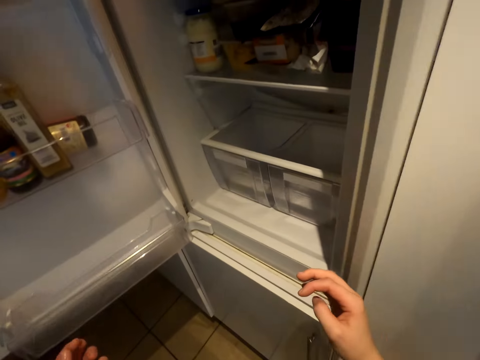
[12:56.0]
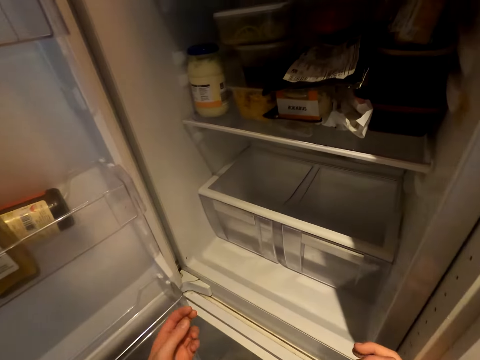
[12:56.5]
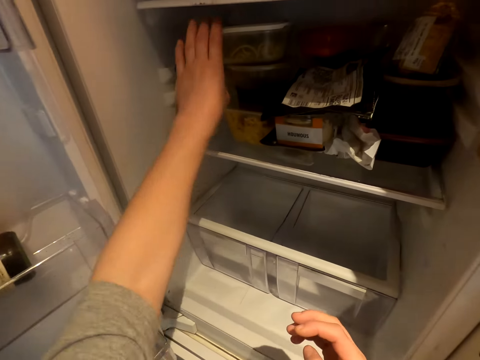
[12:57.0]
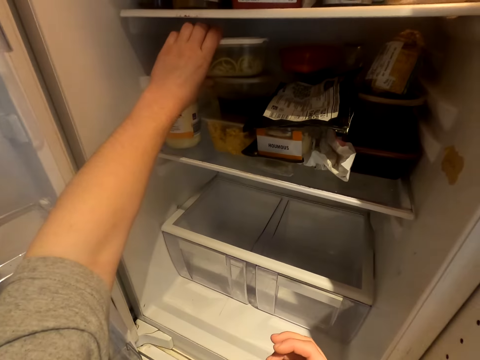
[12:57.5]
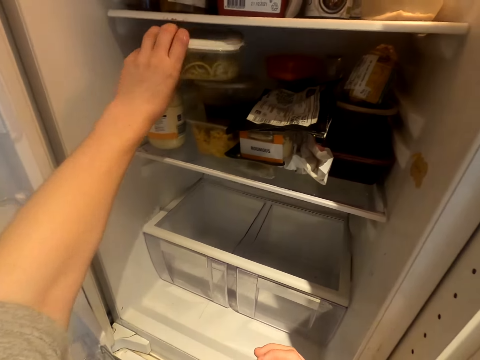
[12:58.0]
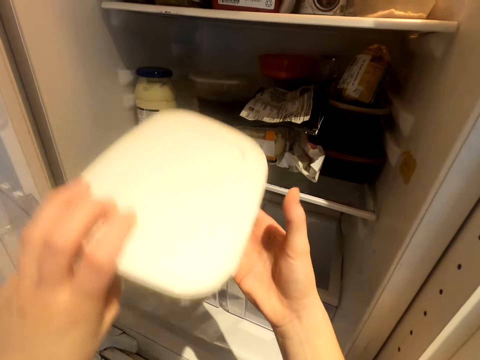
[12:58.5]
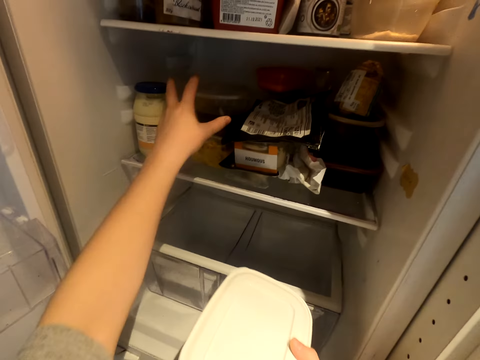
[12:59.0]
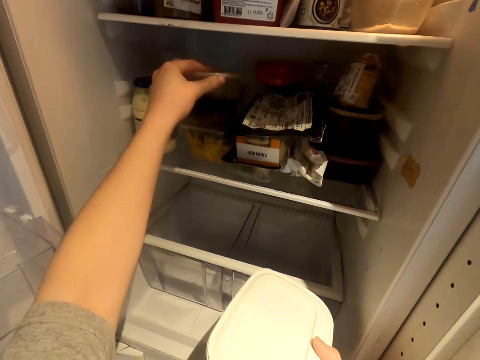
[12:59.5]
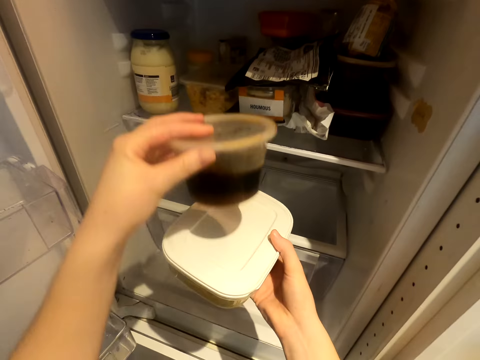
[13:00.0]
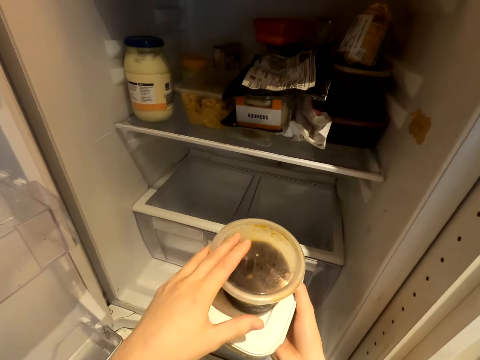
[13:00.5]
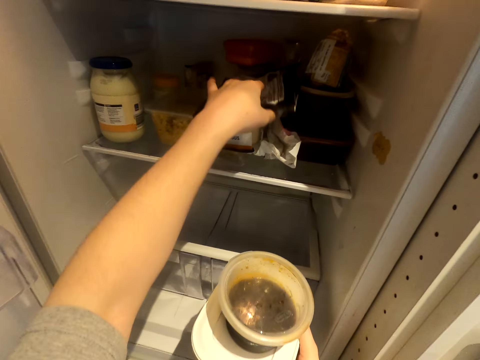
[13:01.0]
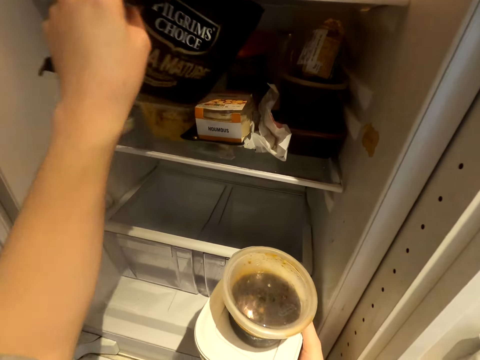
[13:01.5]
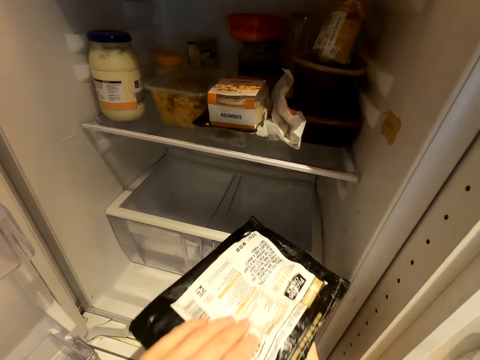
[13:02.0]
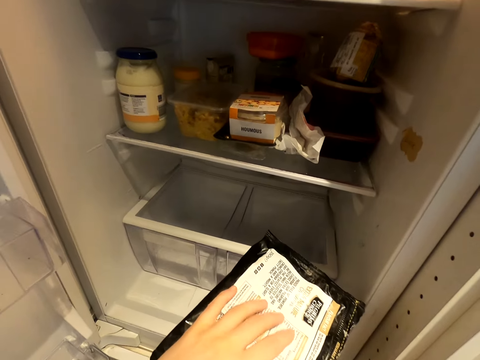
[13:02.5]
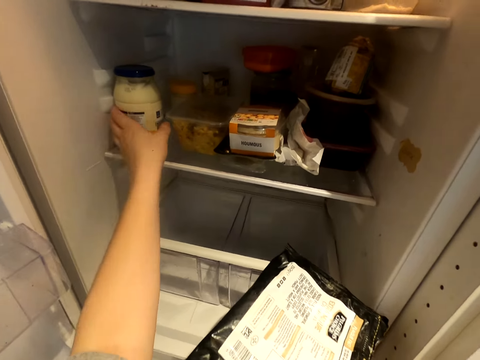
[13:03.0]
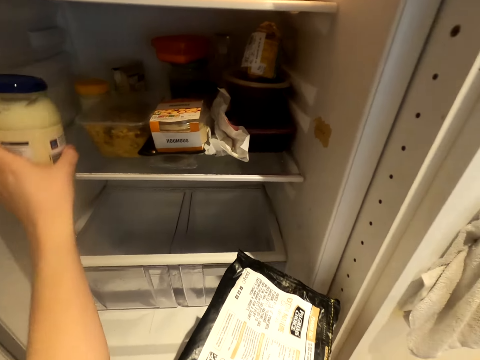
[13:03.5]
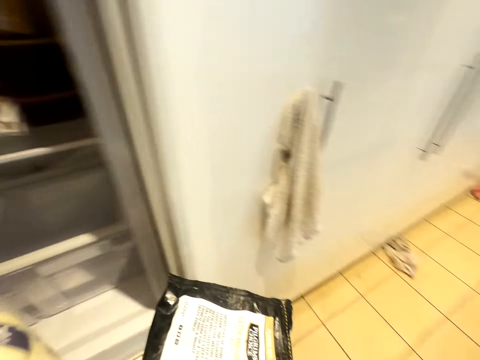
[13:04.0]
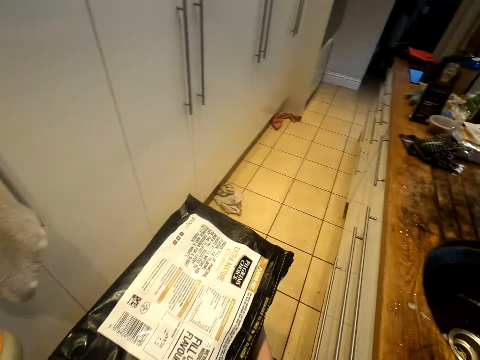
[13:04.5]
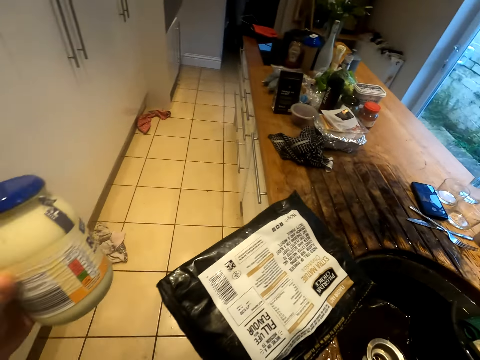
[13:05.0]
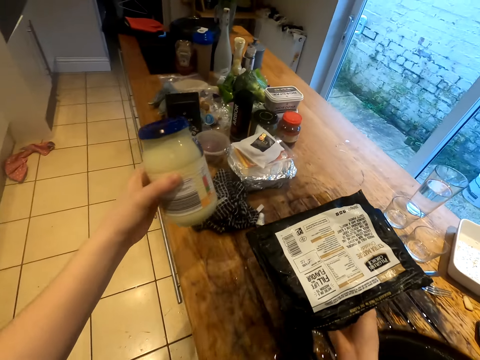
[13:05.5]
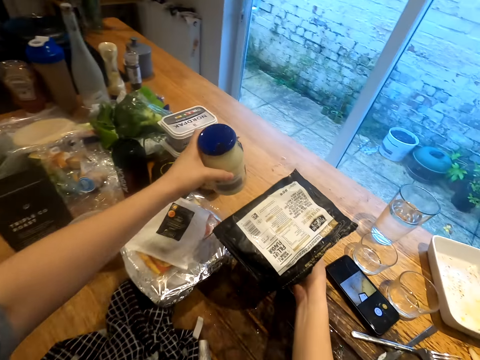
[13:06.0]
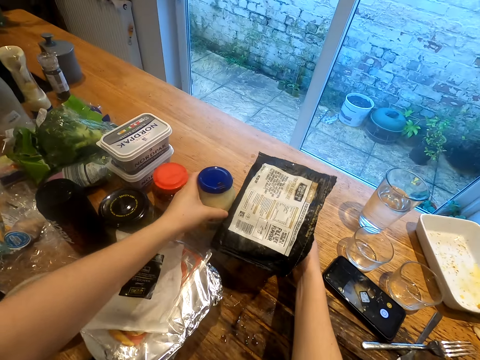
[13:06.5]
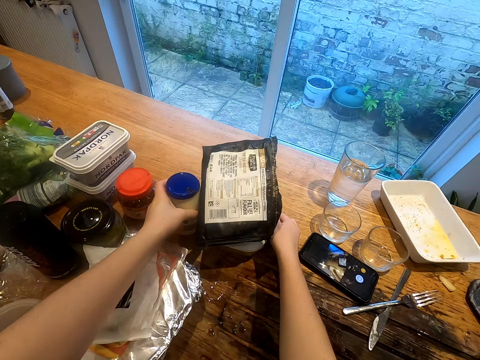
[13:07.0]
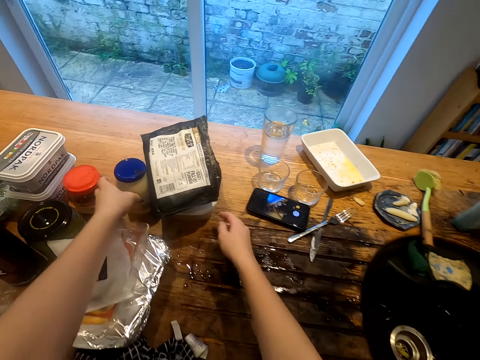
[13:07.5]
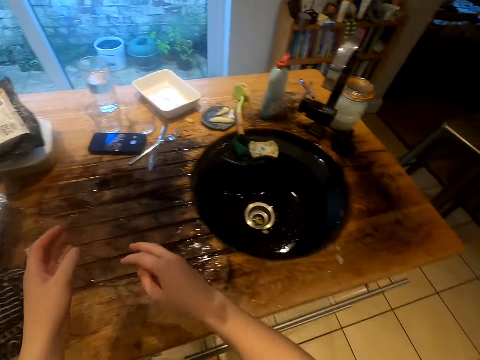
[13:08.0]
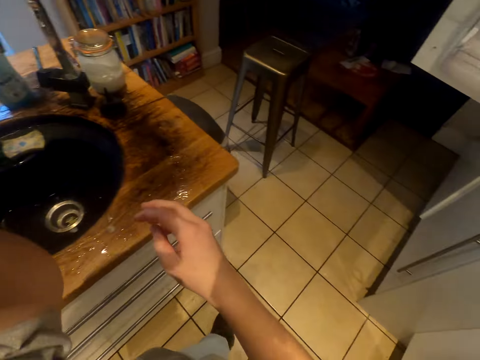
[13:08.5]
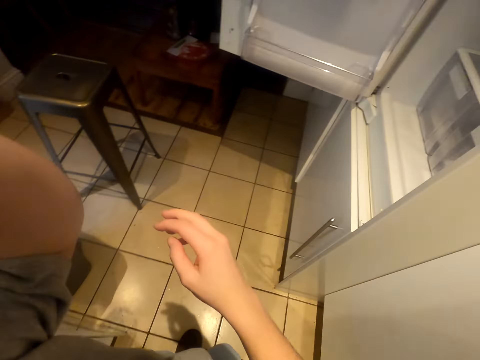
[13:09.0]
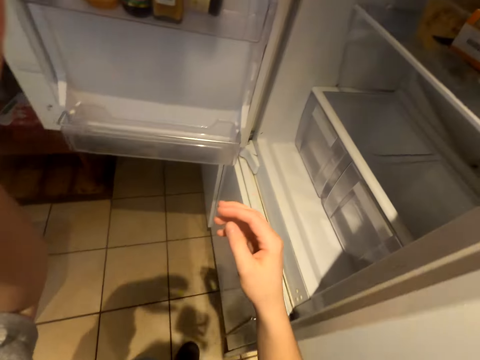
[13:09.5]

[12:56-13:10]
The camera wearer picks up containers from the fridge. They take out a small container. They take out something. They take out something from the fridge. They put the containers on the counter top.

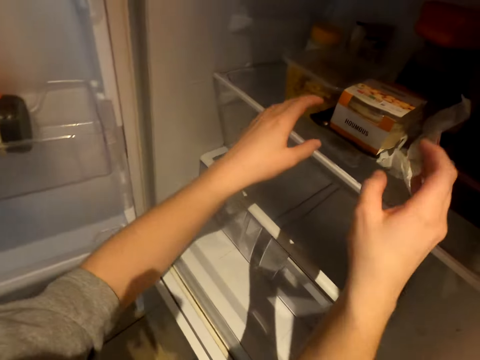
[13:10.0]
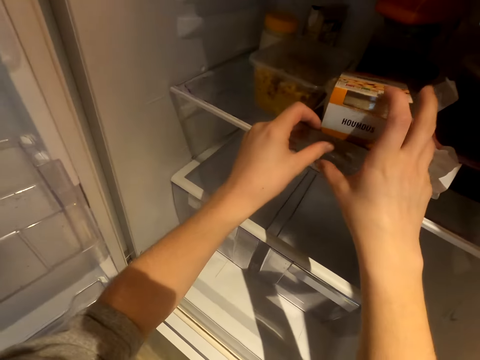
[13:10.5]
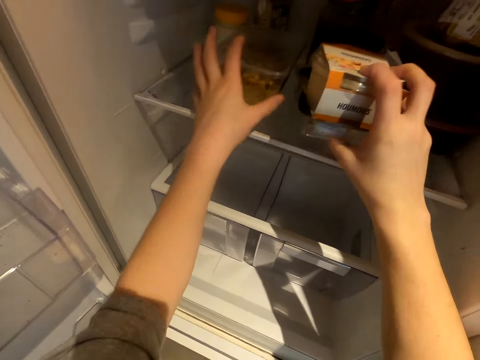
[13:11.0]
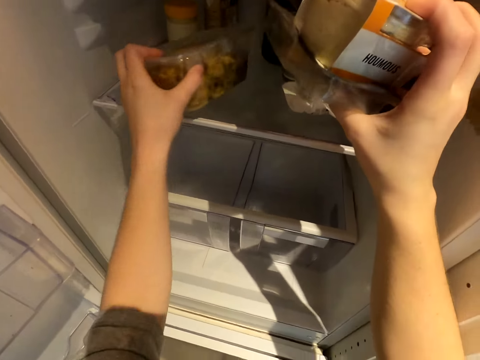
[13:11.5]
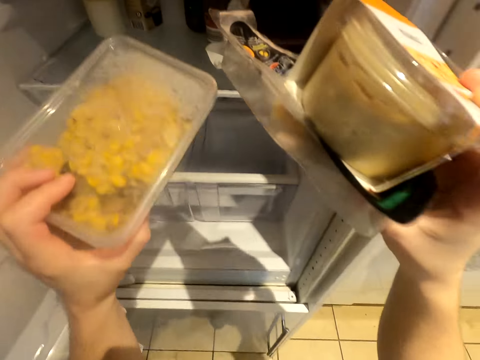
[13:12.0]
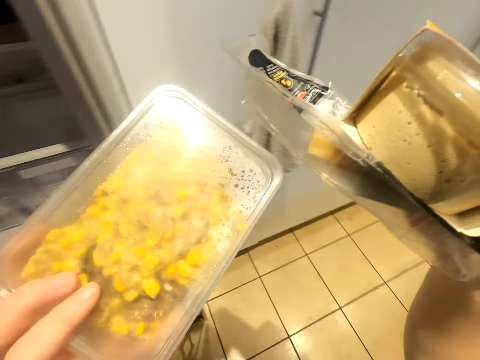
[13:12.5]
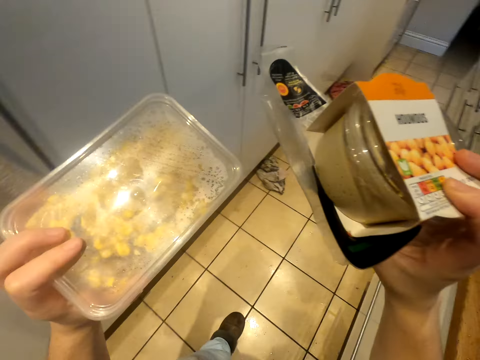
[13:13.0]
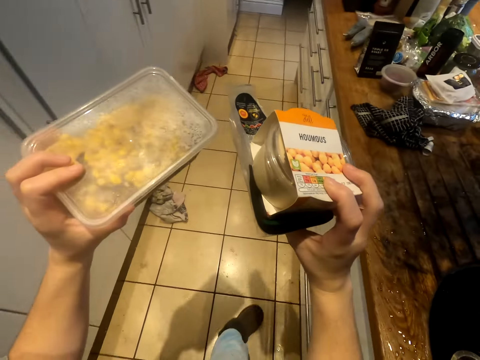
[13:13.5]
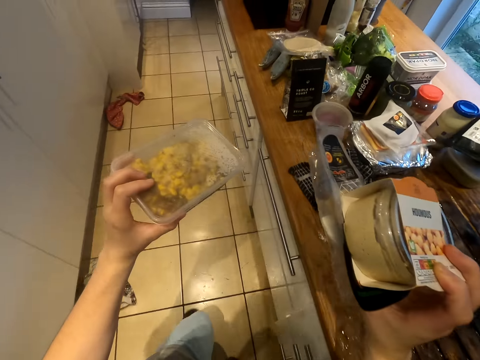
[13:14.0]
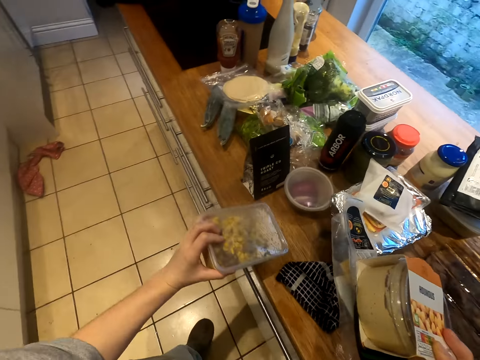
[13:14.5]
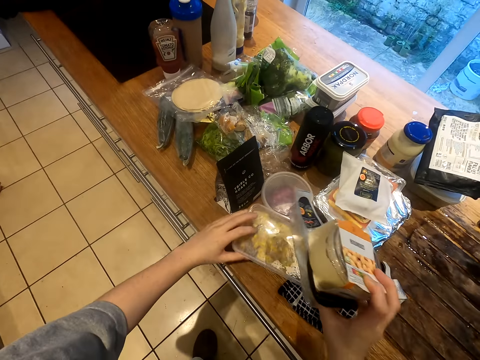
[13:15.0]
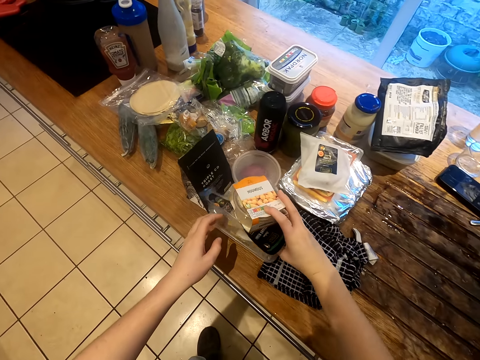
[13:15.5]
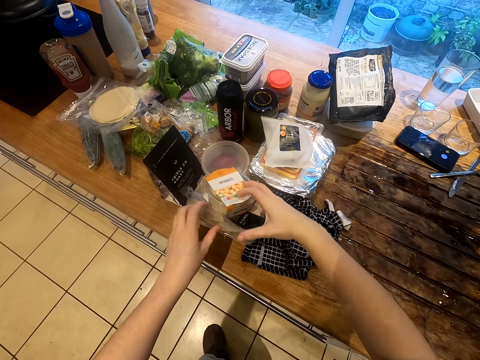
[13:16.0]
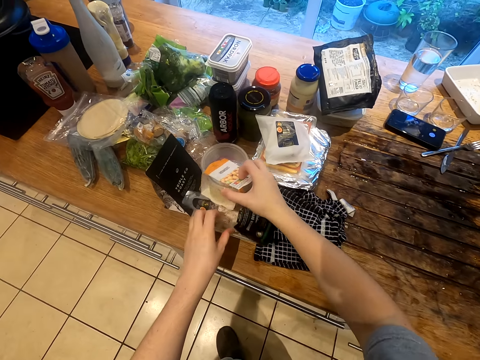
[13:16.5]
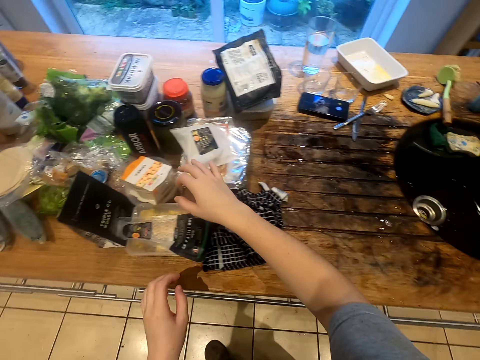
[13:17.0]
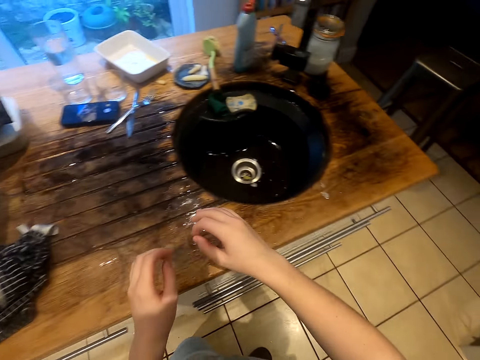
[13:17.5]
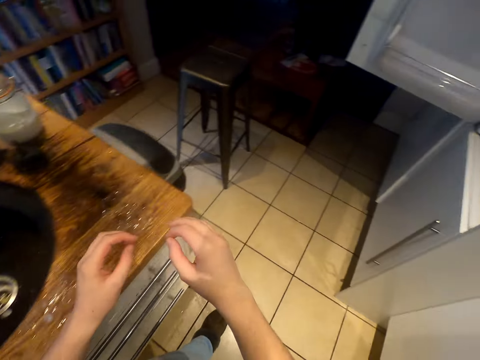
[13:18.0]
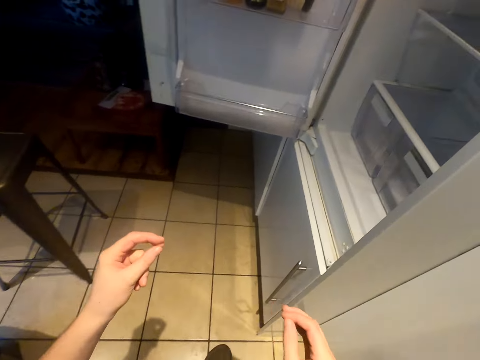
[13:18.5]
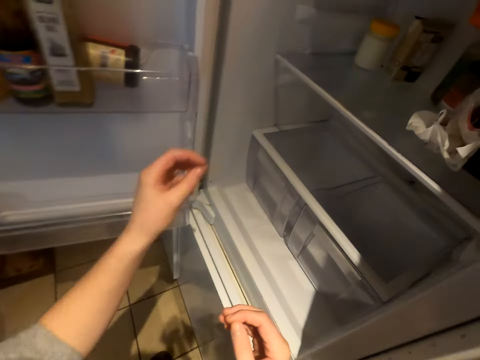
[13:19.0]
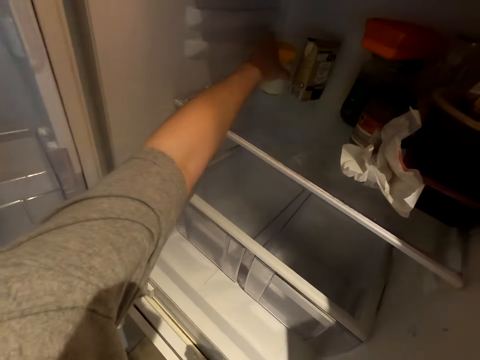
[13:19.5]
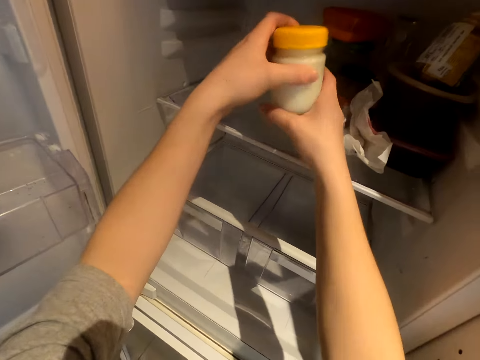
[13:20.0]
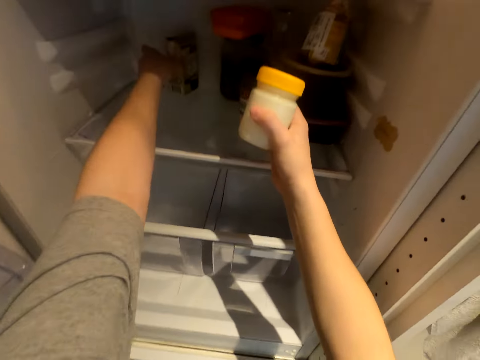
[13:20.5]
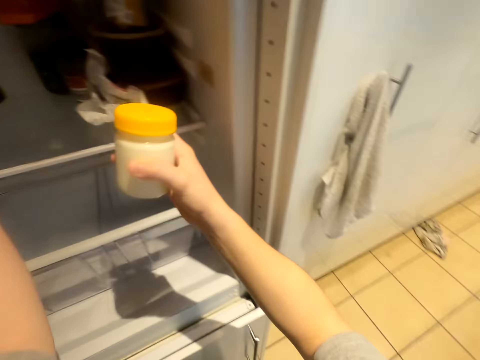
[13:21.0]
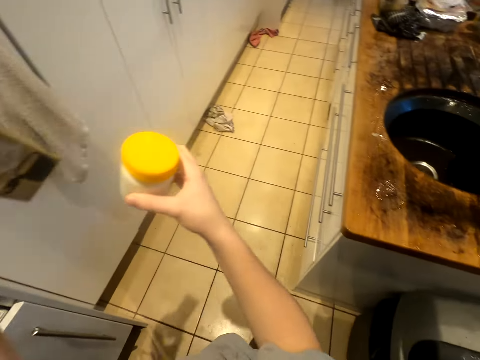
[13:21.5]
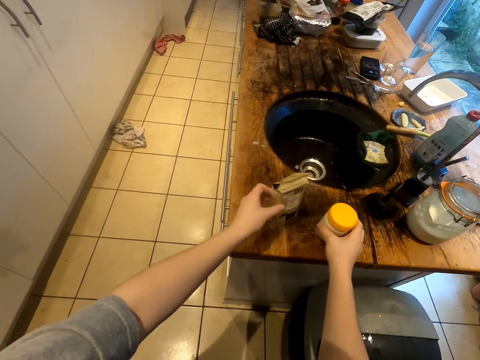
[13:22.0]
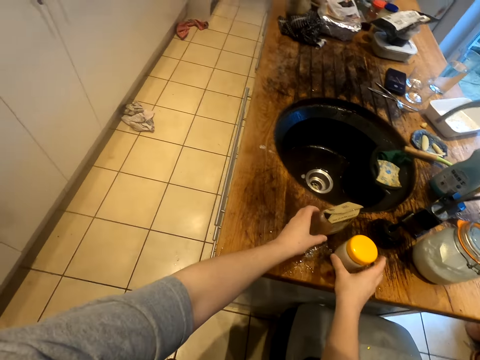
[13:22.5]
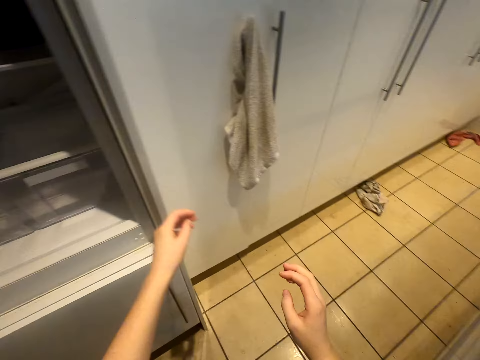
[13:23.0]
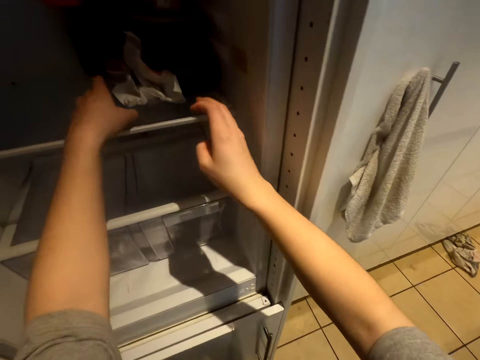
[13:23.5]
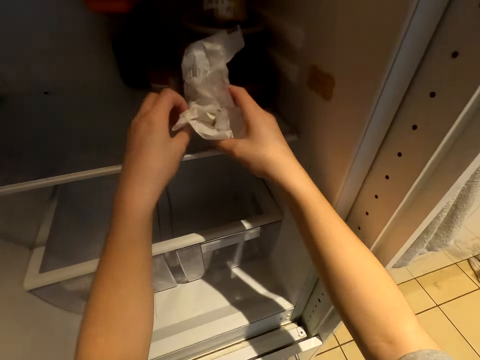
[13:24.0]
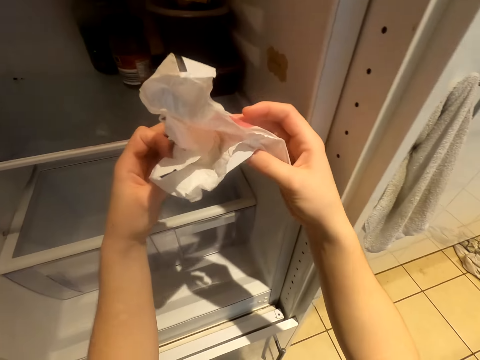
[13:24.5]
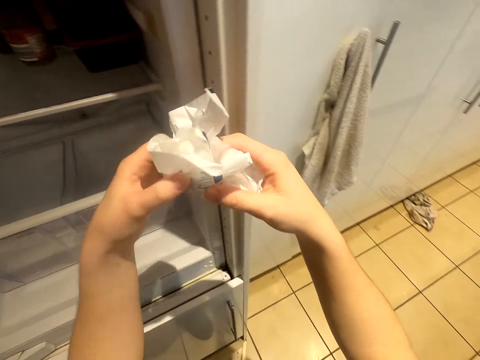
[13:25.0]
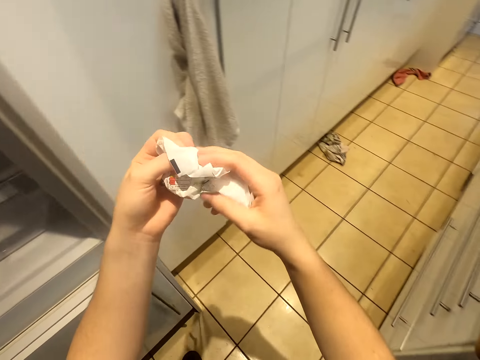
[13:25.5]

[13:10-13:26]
The camera wearer picks up containers from the fridge. They put the containers on the counter top. They pick up the items from the fridge. They put the items from the fridge on the counter top. They pick up a paper from the fridge.
